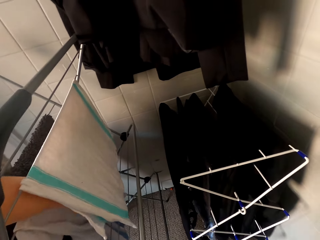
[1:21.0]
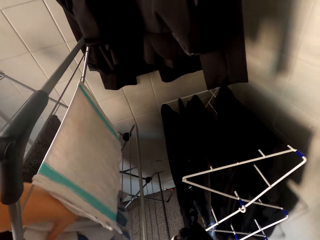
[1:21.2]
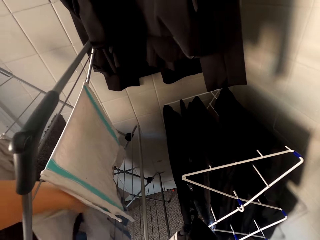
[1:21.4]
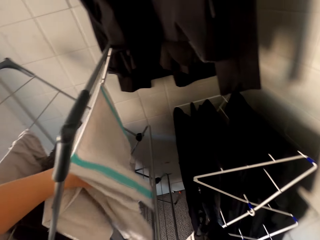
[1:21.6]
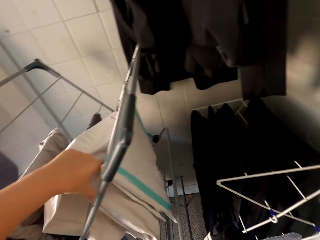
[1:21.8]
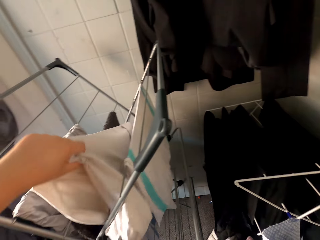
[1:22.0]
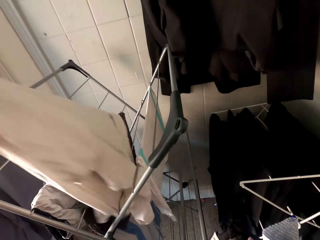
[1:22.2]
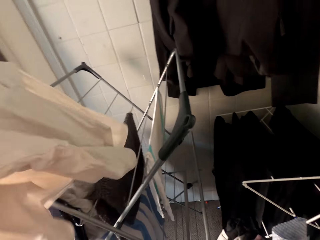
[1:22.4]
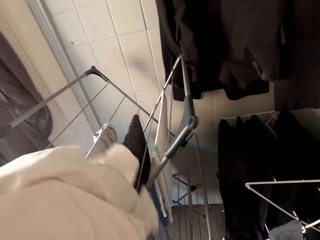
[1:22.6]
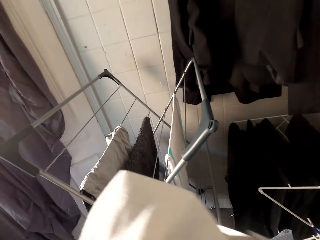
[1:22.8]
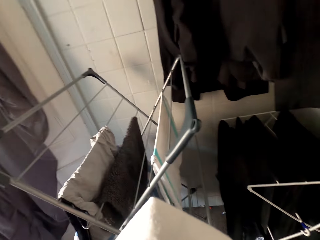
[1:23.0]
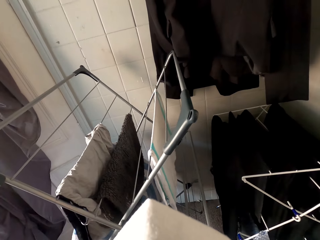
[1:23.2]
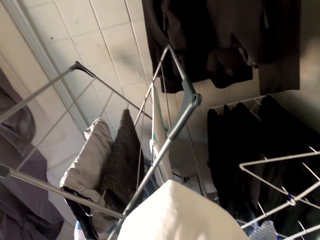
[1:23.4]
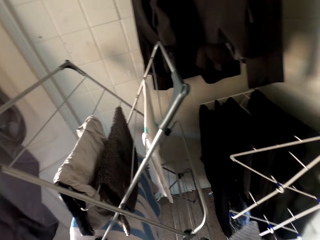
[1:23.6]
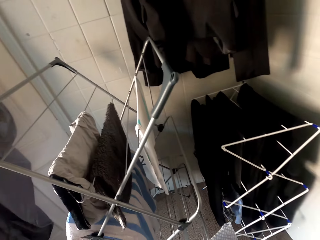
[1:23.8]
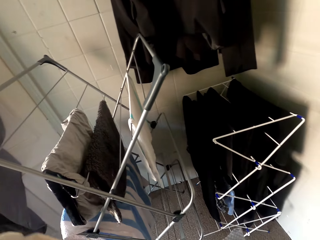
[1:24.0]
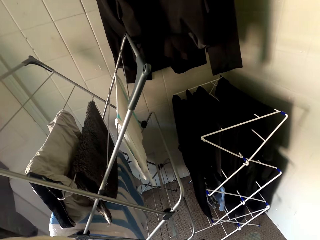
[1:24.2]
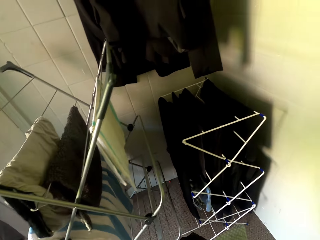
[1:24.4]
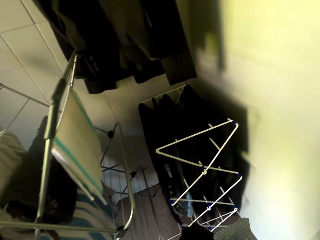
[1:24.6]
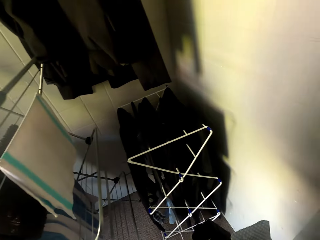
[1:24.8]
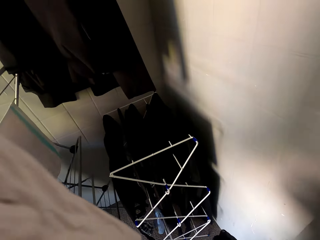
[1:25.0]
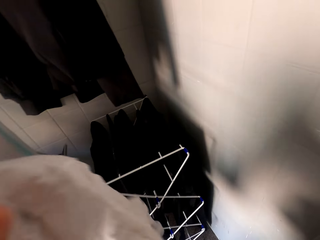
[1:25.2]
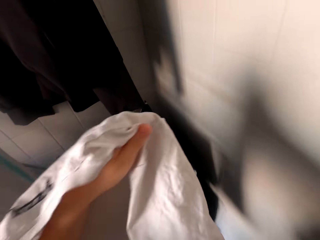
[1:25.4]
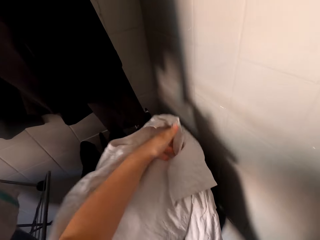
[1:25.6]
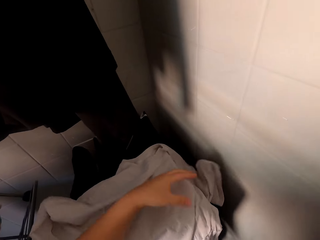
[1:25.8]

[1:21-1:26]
The camera wearer holds clothes by the left hand.

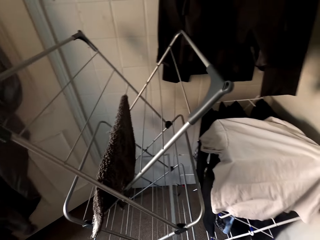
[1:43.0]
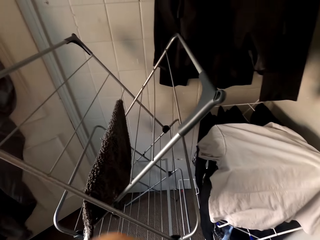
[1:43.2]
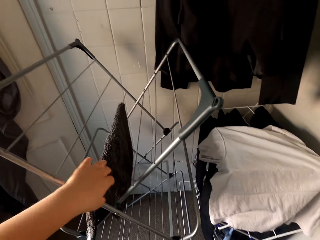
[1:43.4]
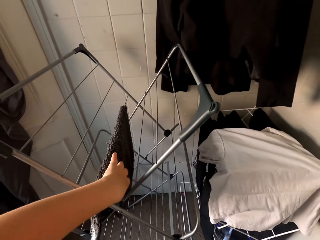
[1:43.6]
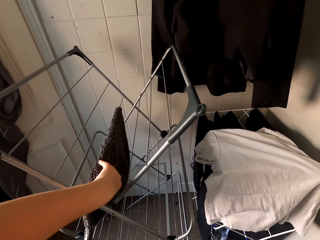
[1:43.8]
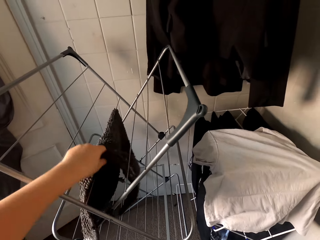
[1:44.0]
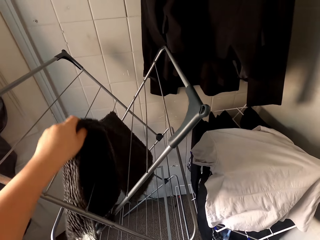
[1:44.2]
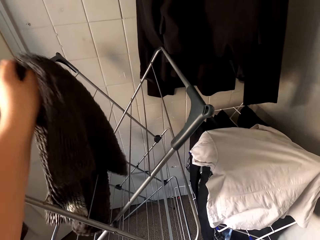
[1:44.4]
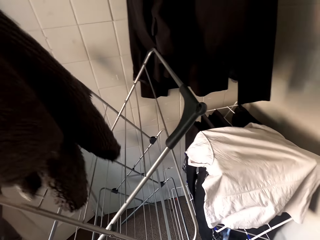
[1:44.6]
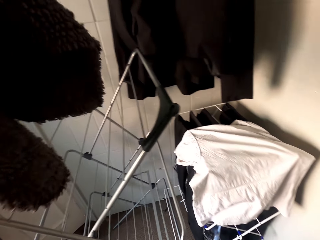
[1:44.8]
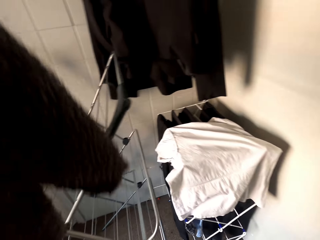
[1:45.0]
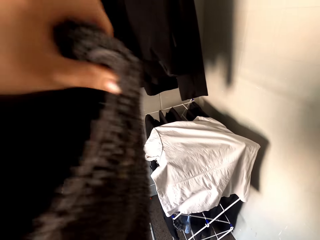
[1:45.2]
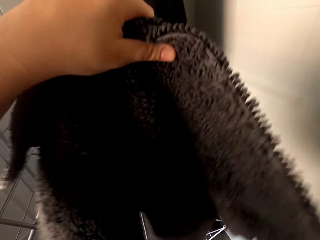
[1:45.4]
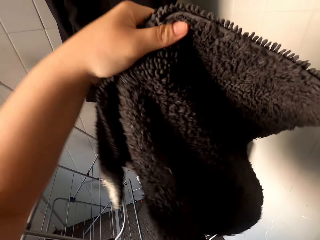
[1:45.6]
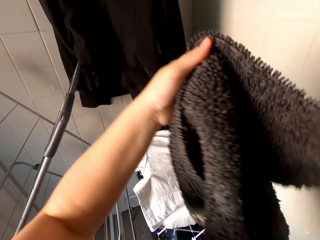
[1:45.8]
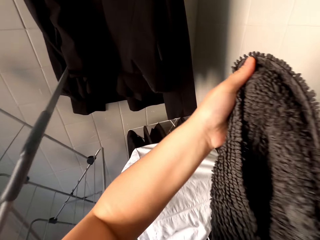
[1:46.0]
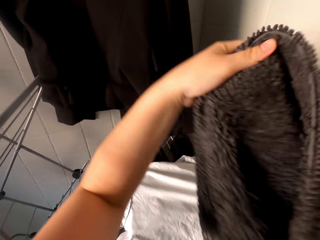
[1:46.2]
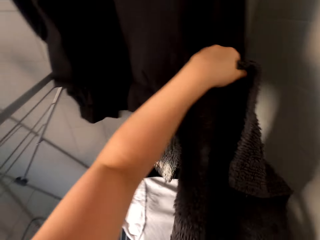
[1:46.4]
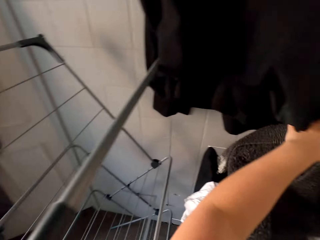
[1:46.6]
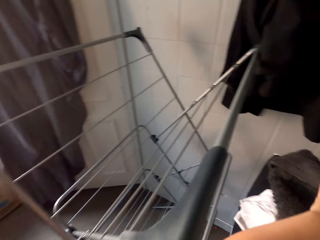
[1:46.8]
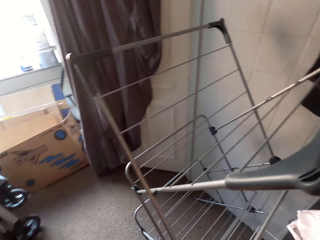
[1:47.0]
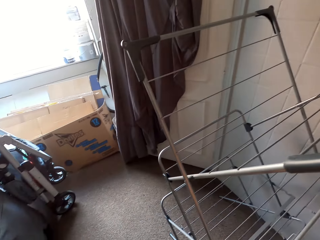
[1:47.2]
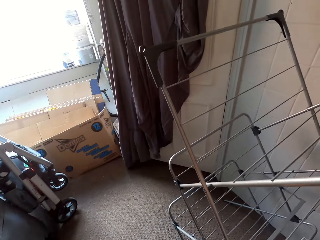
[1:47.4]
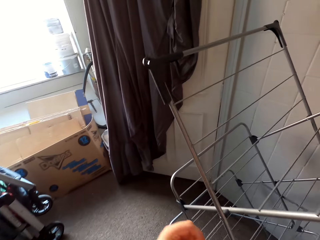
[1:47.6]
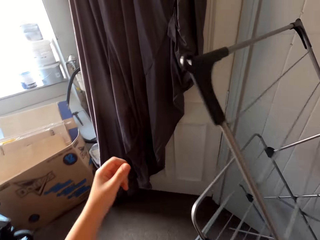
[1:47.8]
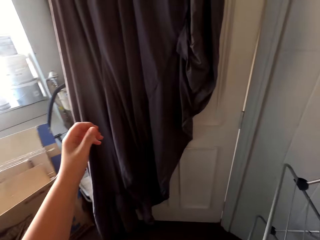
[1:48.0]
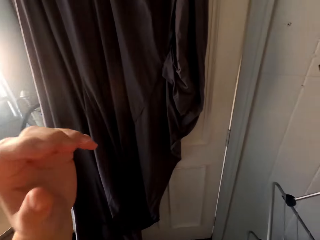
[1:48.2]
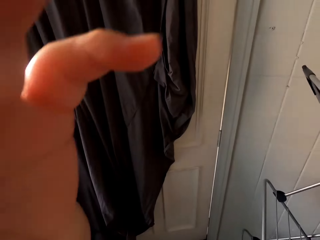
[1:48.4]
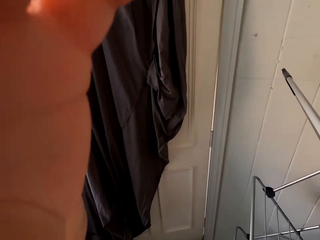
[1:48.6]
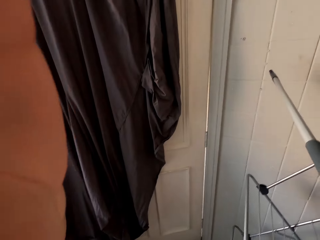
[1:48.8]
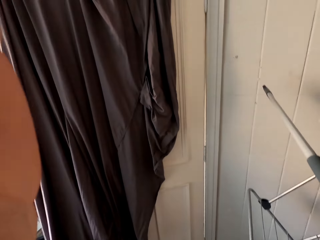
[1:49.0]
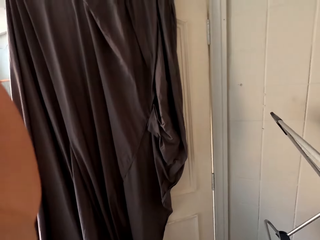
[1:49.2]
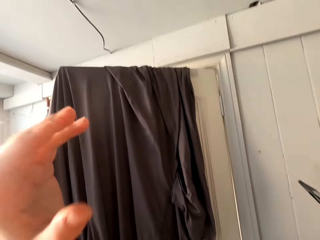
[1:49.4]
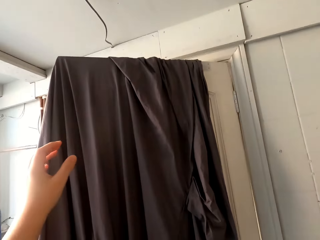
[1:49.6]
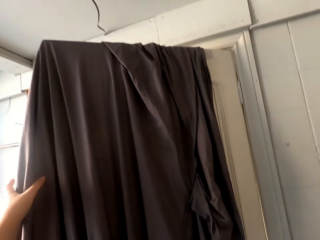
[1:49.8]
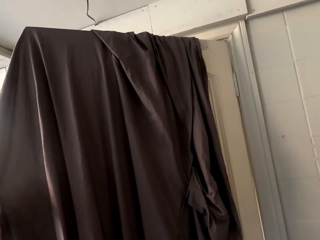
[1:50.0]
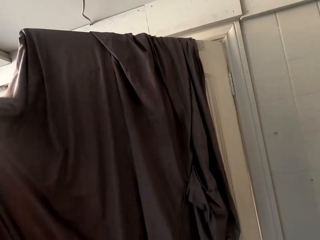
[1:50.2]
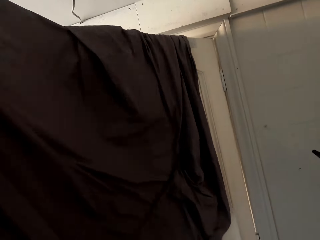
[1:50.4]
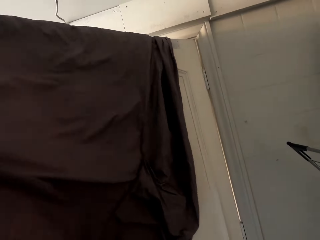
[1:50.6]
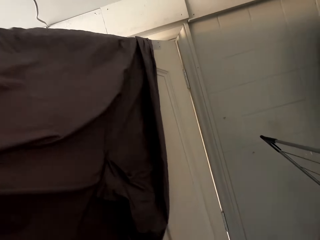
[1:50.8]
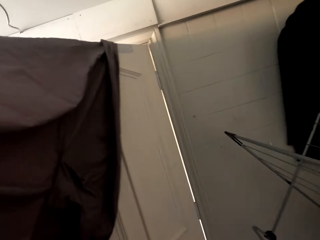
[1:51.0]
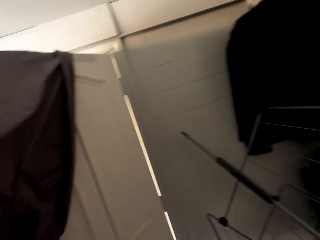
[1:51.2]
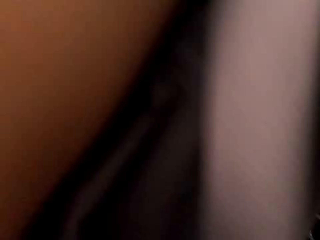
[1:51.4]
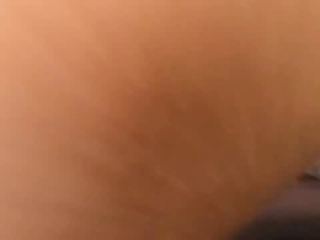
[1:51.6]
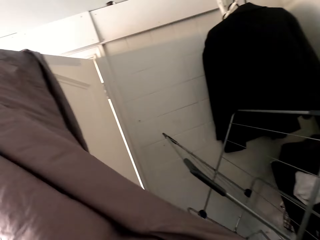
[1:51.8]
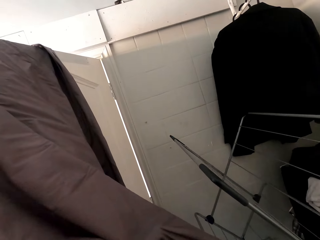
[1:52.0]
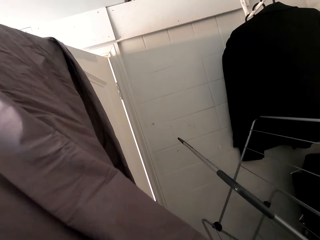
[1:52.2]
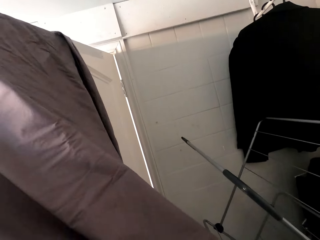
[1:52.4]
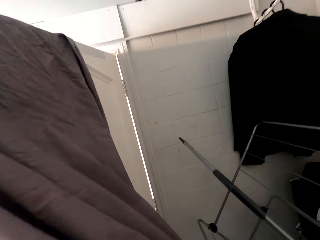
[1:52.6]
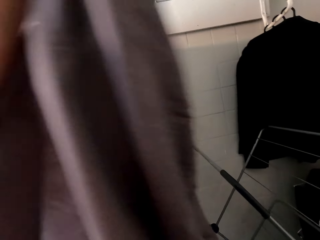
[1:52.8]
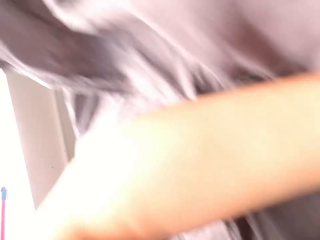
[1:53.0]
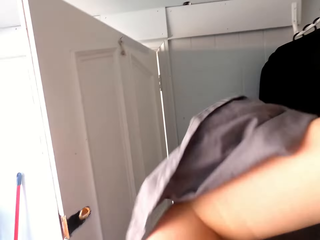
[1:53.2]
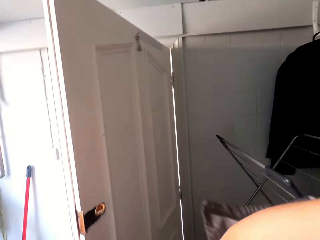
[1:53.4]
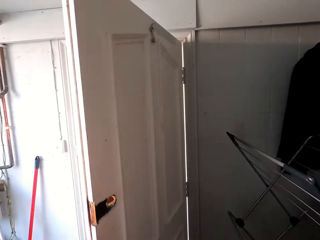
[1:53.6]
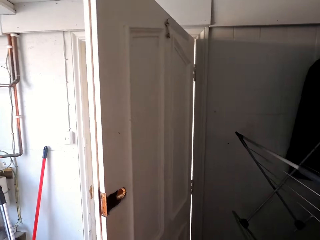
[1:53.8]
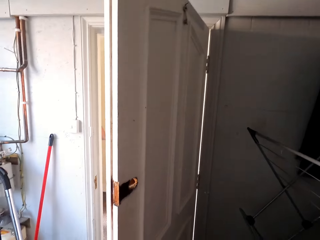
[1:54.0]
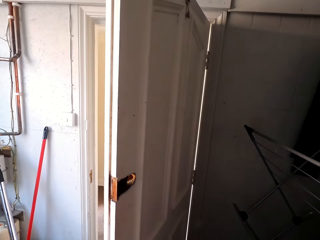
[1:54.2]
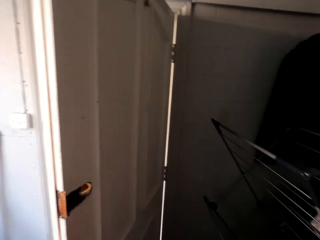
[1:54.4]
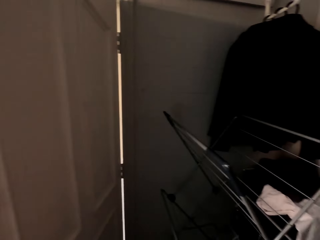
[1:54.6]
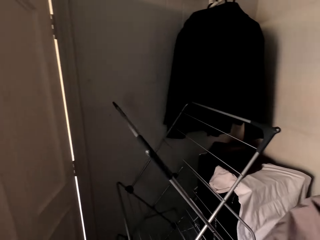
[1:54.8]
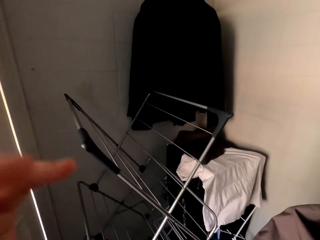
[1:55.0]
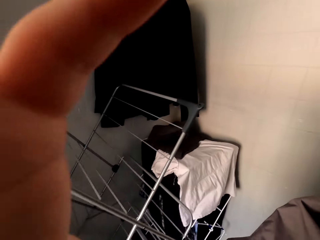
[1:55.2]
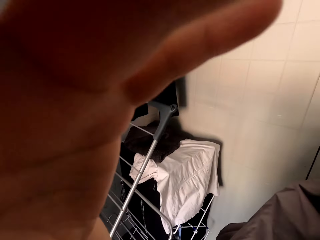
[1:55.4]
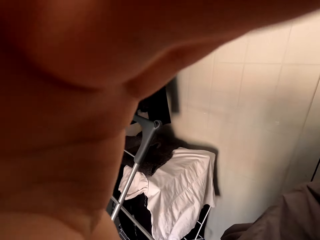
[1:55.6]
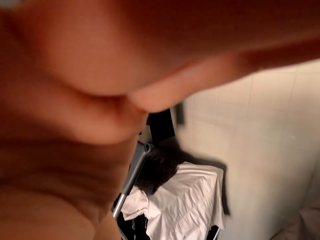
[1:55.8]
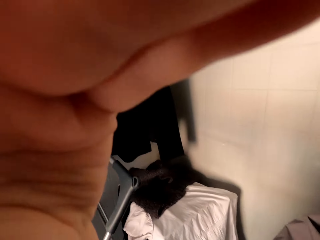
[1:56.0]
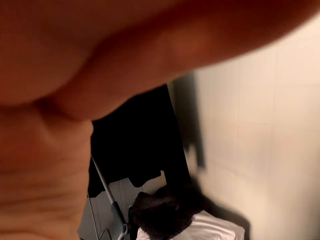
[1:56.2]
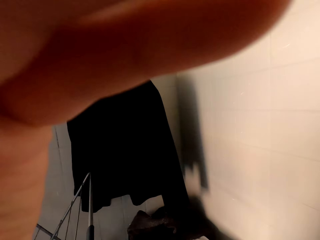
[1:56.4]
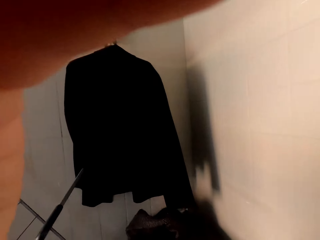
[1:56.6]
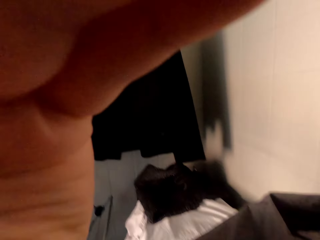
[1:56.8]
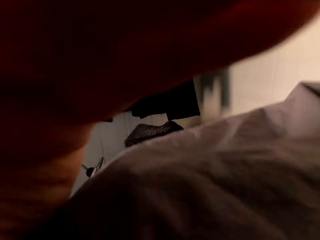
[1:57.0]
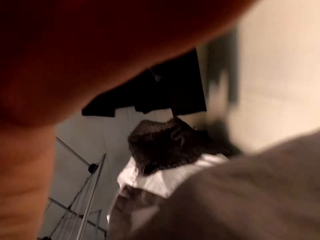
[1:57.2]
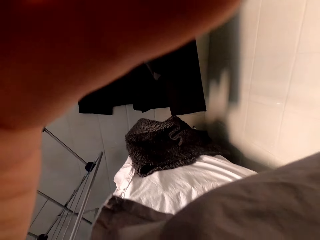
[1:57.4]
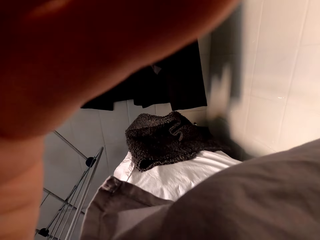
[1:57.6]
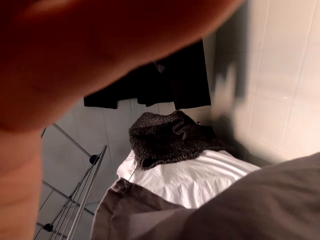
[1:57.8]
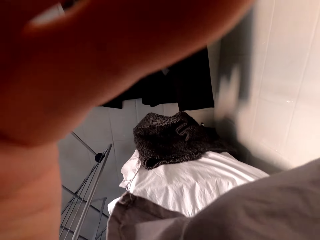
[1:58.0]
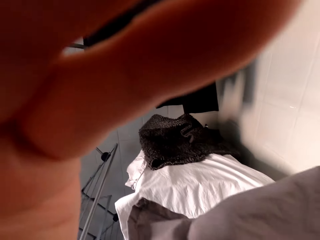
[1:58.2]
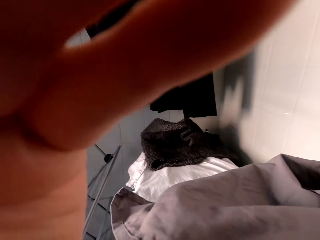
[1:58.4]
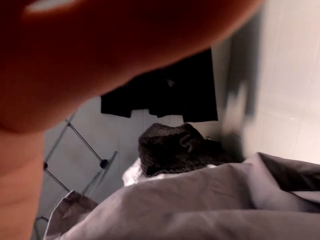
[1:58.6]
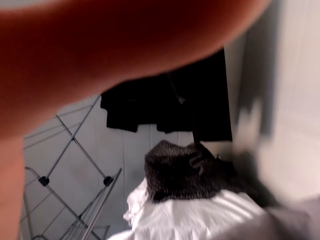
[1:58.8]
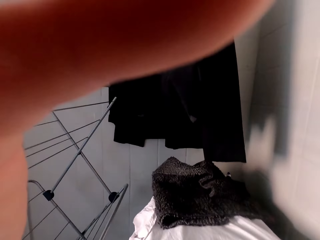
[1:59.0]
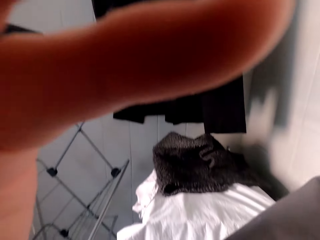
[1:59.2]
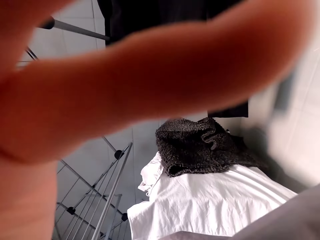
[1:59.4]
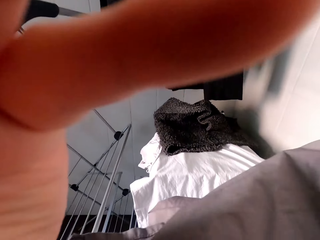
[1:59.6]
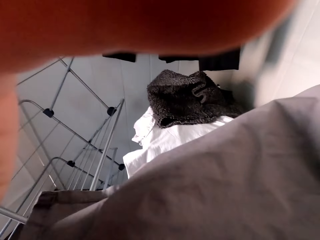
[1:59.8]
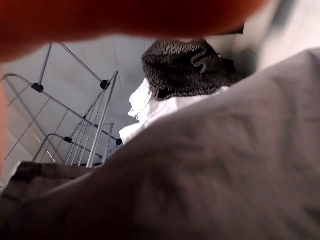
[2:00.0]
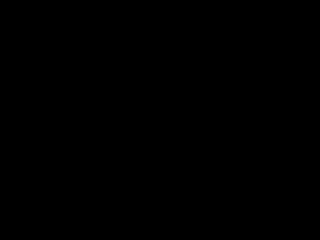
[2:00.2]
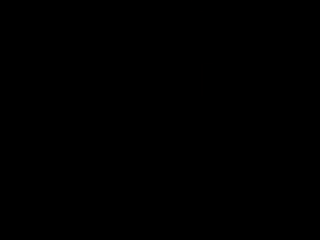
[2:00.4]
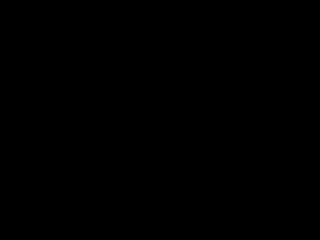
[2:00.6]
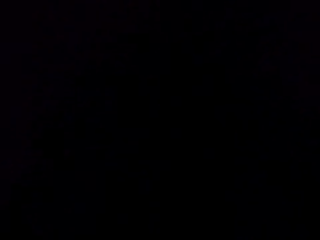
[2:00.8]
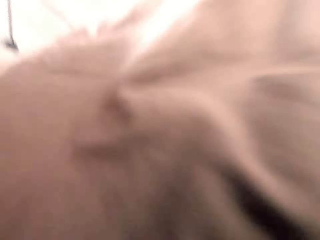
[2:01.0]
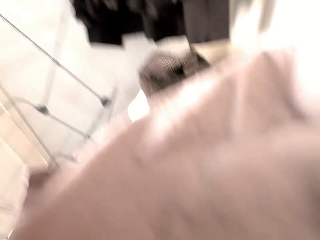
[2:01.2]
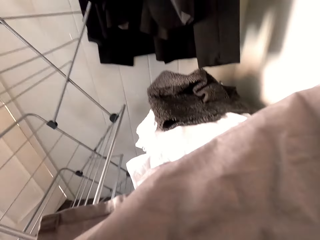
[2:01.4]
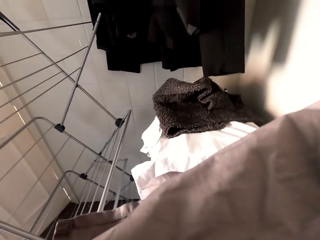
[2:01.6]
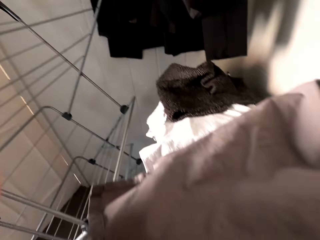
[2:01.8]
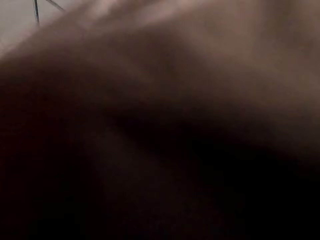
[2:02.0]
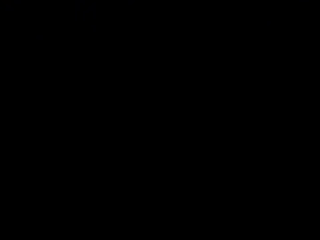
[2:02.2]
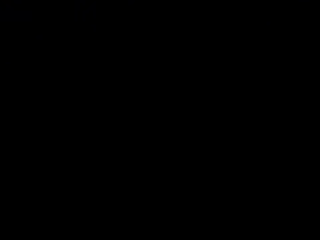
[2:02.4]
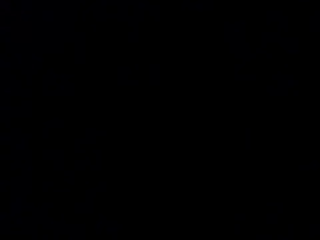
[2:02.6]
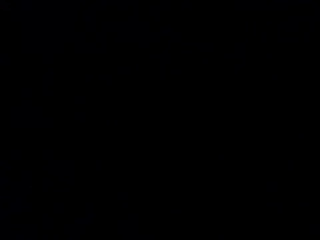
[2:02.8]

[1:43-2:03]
The camera wearer picks the mat from the hanging line. They hold the mat by the left hand. They hang the mat on the hanging line. They adjust the camera. They hold something. They pick a bed sheet hung on the door. They hold the bed sheet by the left hand. They adjust the camera.
